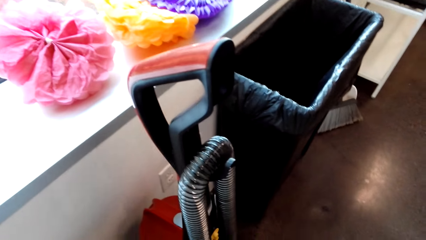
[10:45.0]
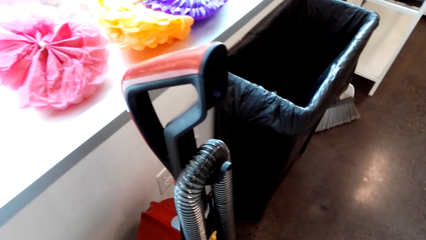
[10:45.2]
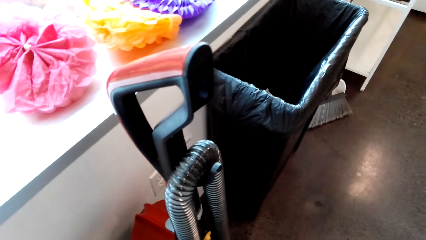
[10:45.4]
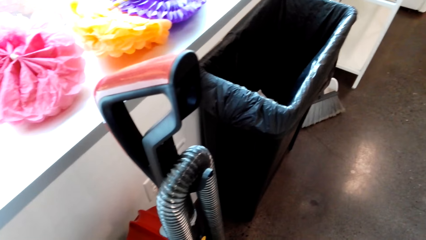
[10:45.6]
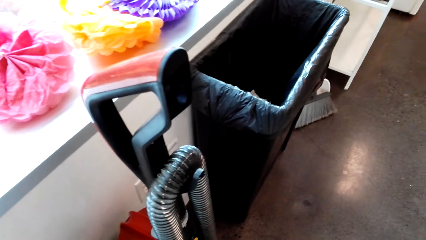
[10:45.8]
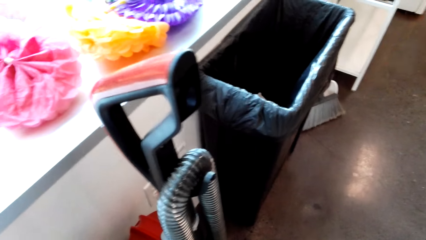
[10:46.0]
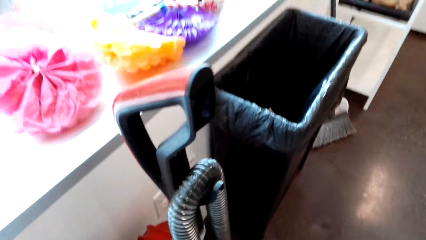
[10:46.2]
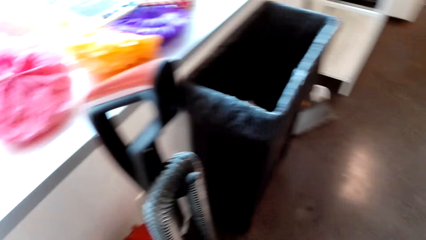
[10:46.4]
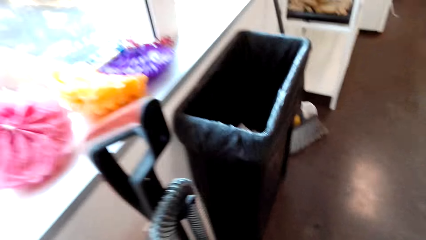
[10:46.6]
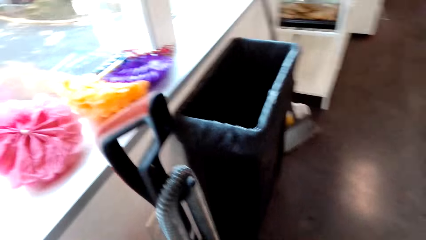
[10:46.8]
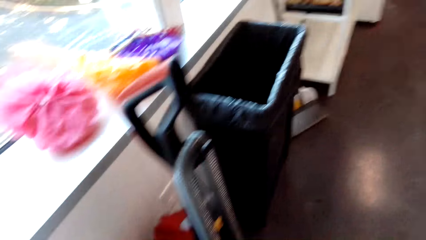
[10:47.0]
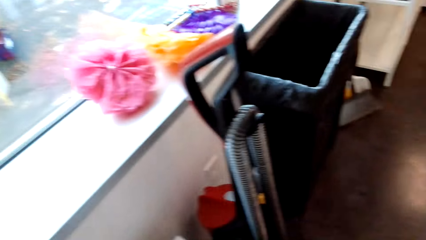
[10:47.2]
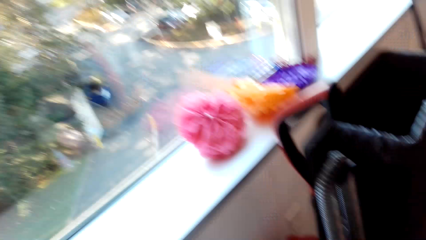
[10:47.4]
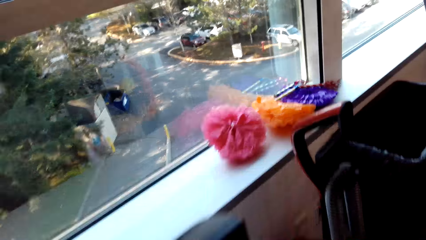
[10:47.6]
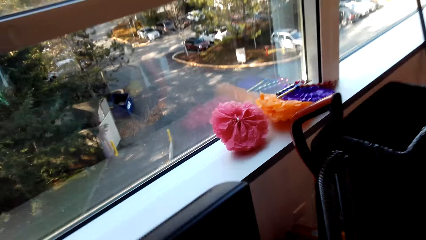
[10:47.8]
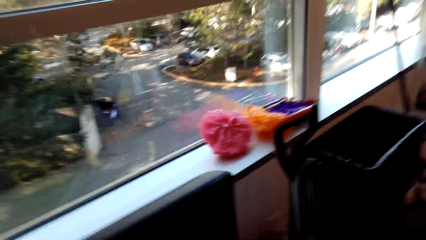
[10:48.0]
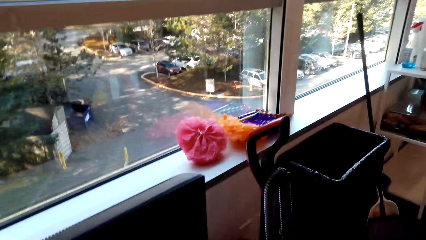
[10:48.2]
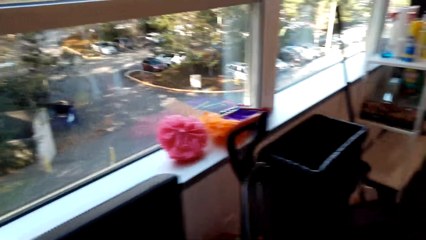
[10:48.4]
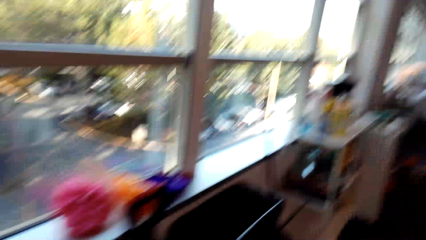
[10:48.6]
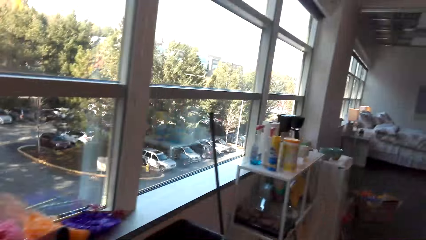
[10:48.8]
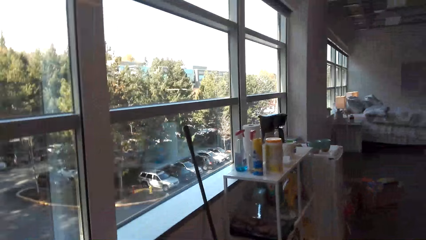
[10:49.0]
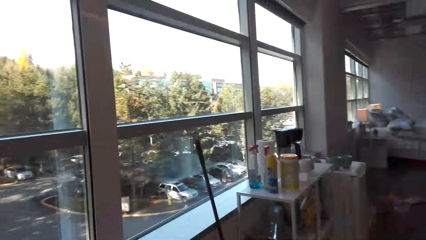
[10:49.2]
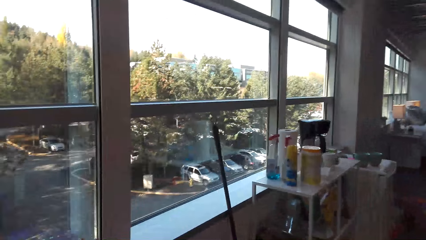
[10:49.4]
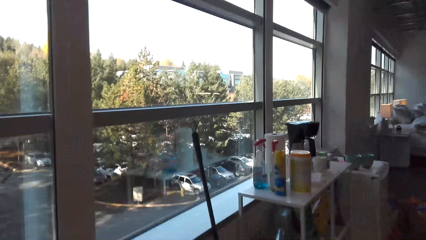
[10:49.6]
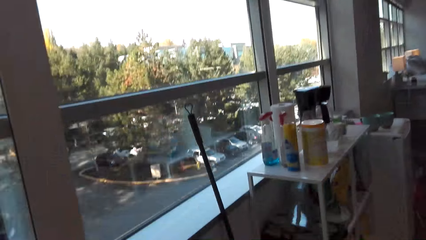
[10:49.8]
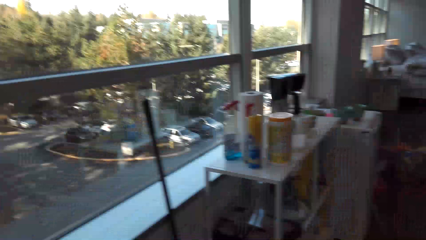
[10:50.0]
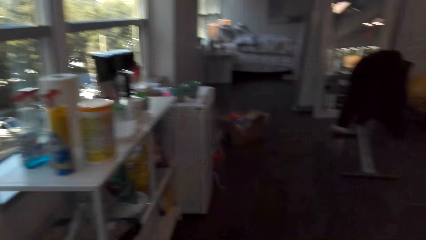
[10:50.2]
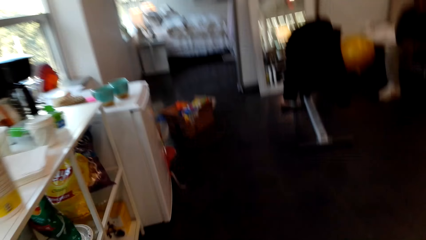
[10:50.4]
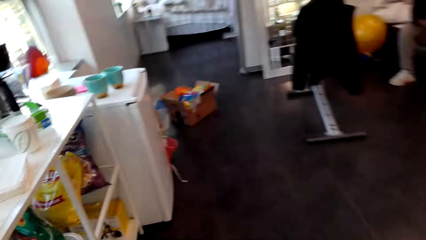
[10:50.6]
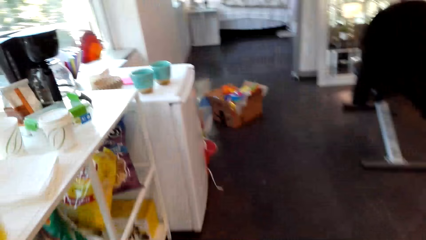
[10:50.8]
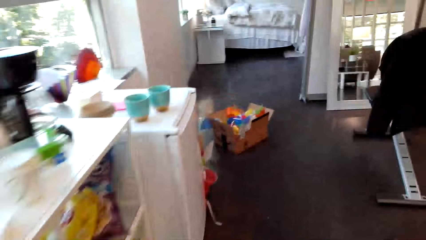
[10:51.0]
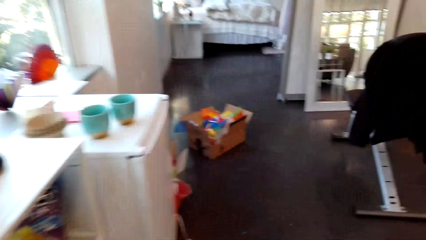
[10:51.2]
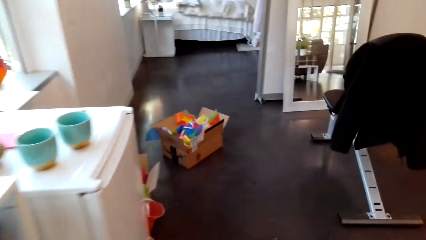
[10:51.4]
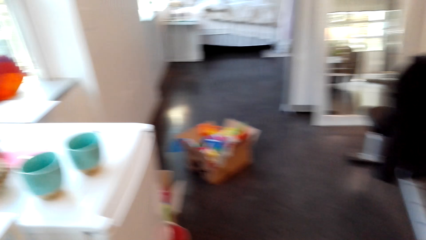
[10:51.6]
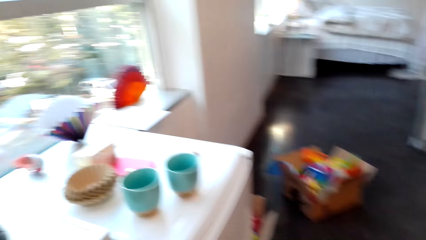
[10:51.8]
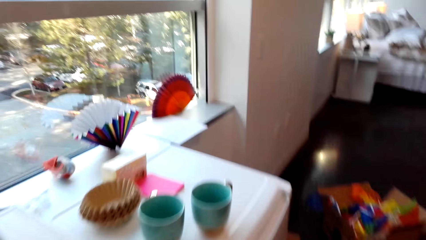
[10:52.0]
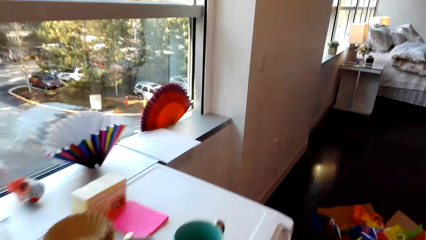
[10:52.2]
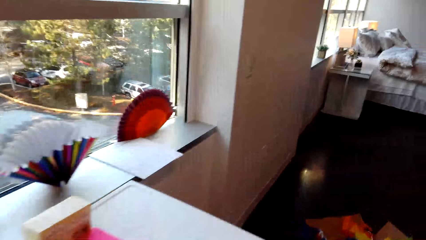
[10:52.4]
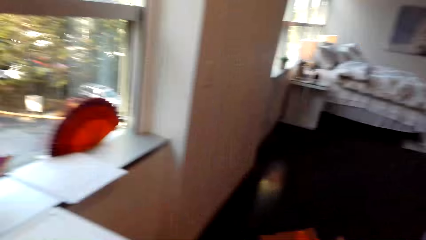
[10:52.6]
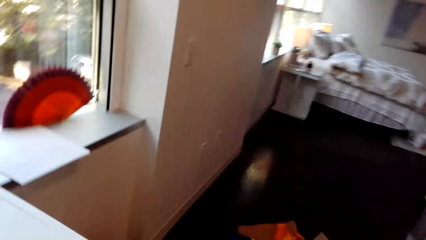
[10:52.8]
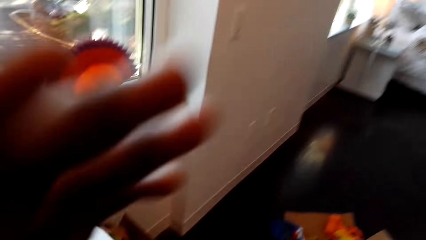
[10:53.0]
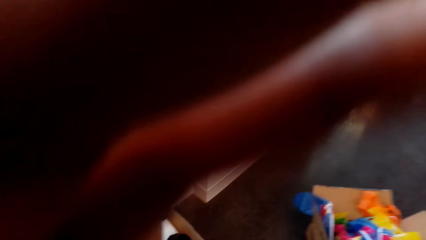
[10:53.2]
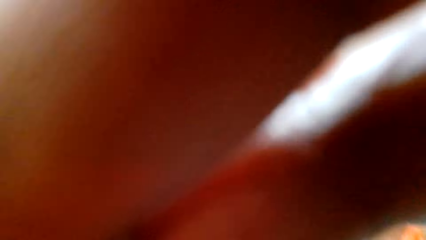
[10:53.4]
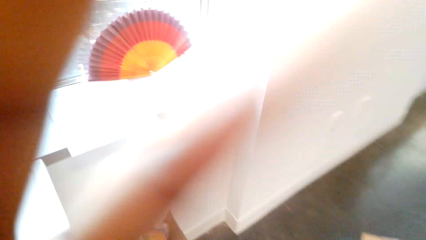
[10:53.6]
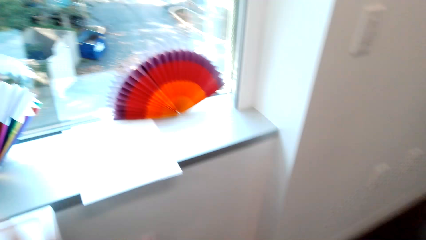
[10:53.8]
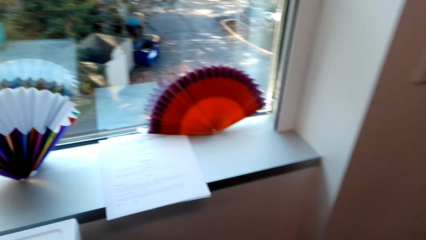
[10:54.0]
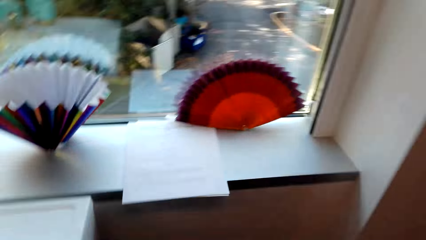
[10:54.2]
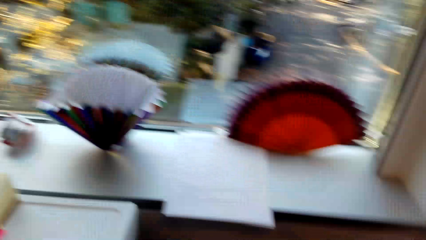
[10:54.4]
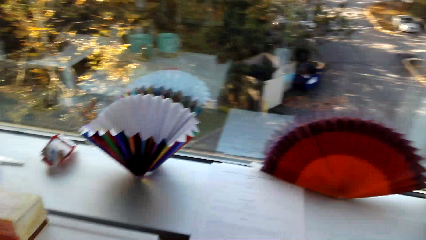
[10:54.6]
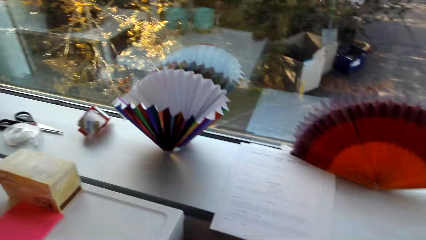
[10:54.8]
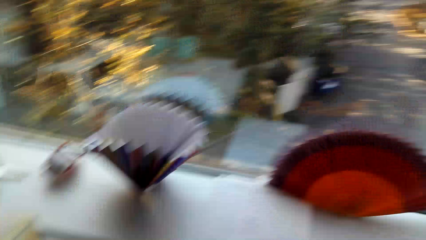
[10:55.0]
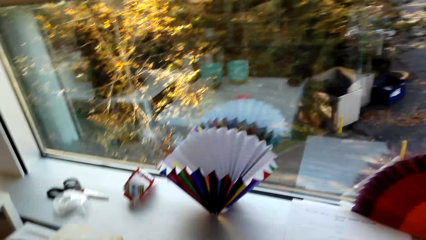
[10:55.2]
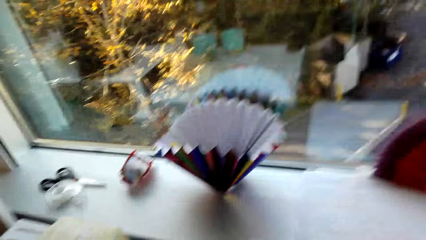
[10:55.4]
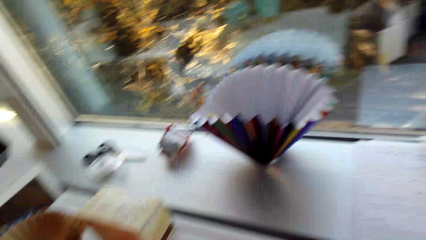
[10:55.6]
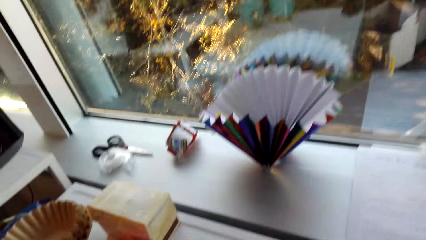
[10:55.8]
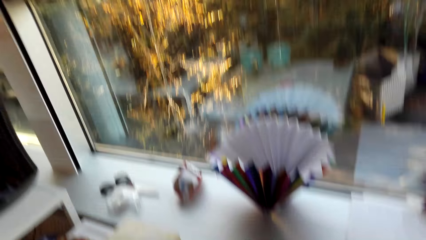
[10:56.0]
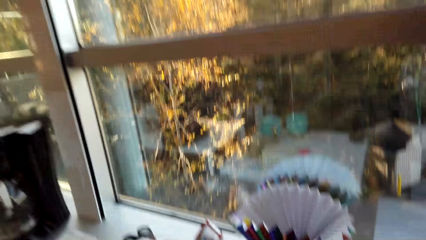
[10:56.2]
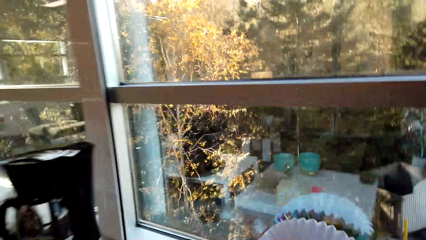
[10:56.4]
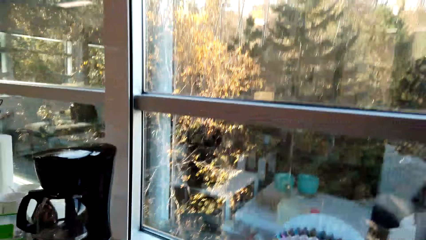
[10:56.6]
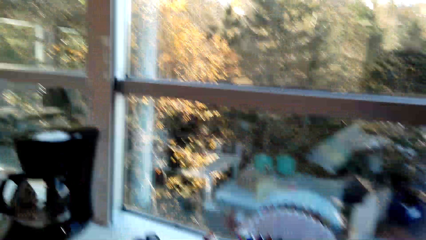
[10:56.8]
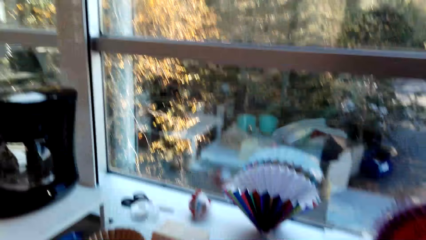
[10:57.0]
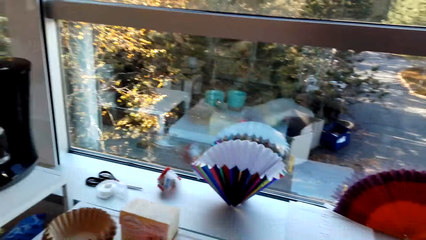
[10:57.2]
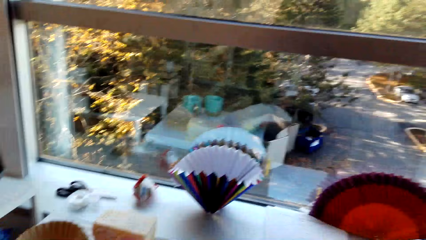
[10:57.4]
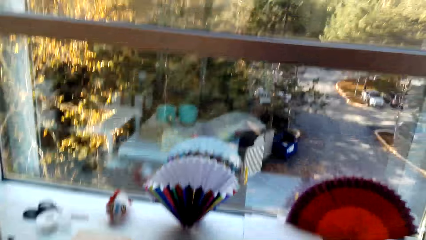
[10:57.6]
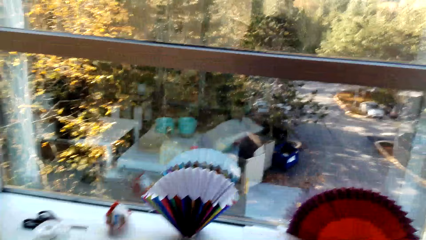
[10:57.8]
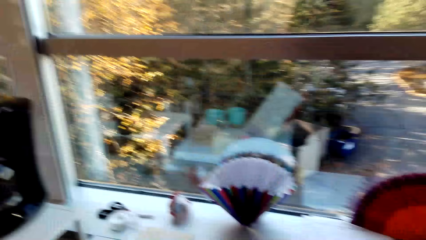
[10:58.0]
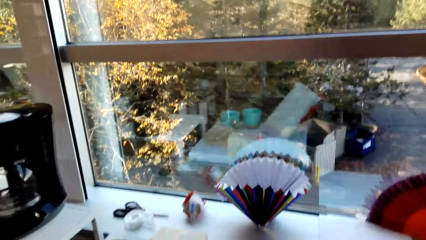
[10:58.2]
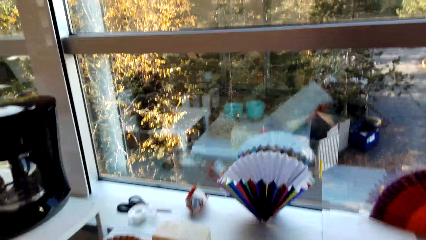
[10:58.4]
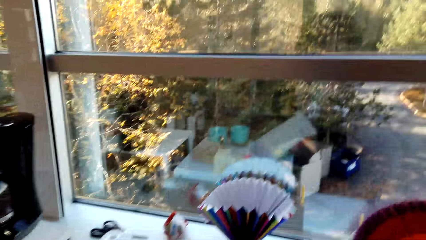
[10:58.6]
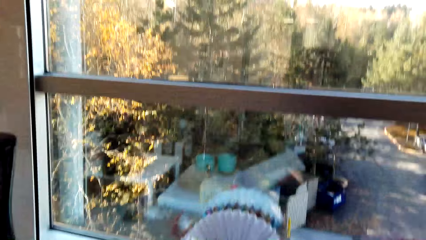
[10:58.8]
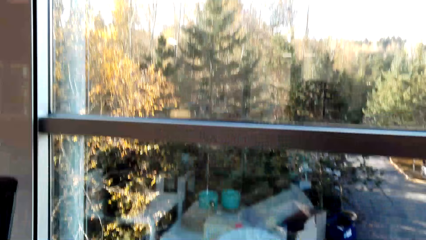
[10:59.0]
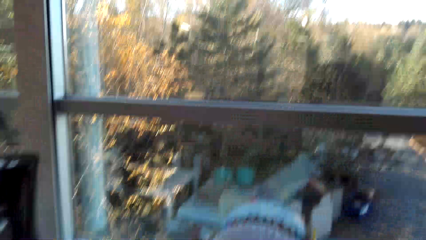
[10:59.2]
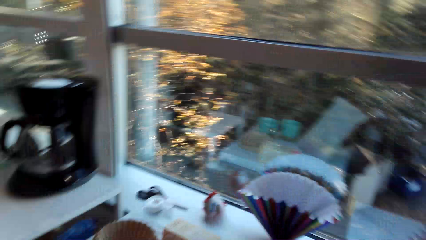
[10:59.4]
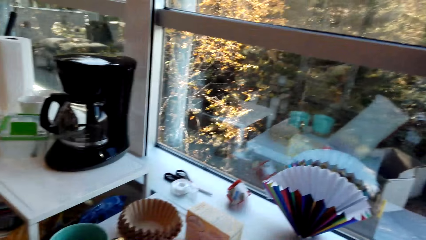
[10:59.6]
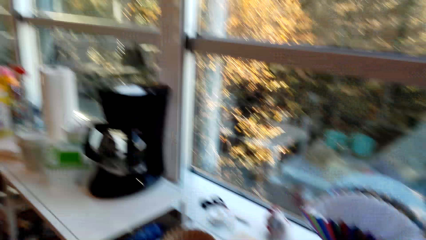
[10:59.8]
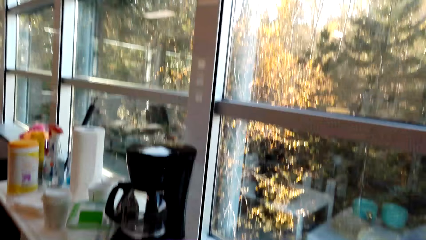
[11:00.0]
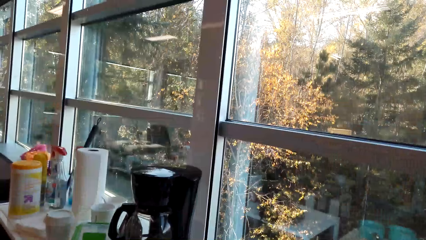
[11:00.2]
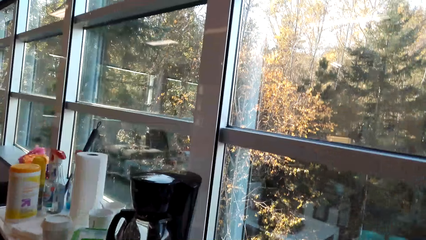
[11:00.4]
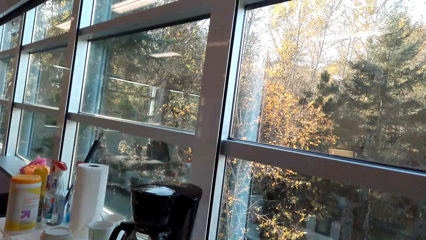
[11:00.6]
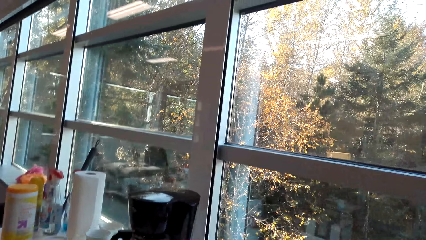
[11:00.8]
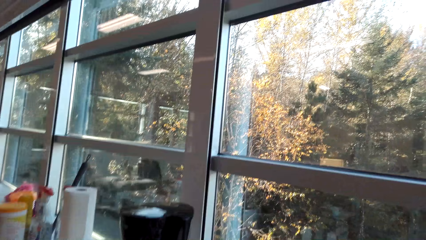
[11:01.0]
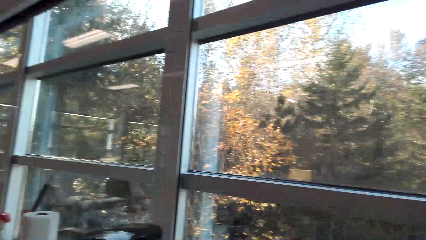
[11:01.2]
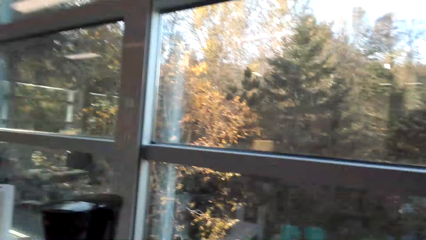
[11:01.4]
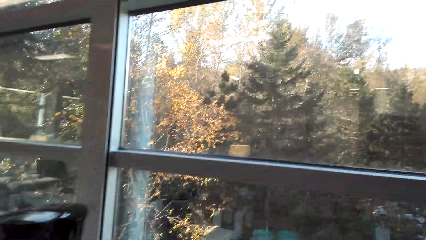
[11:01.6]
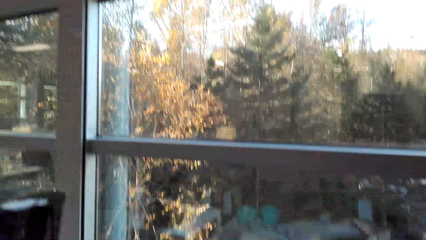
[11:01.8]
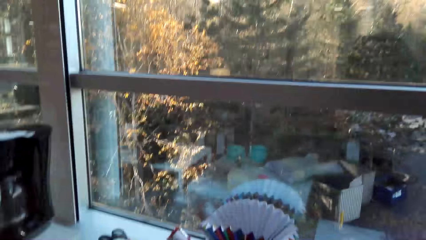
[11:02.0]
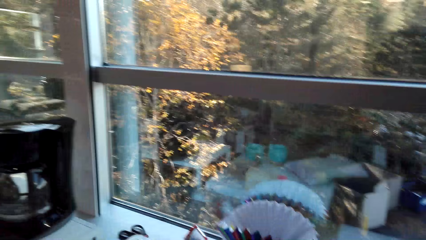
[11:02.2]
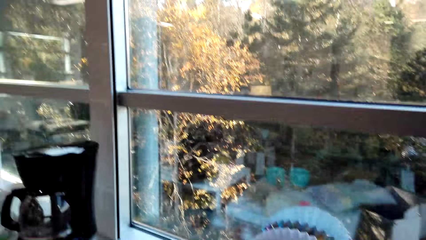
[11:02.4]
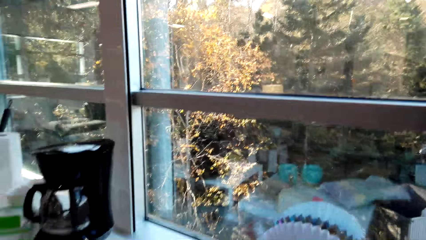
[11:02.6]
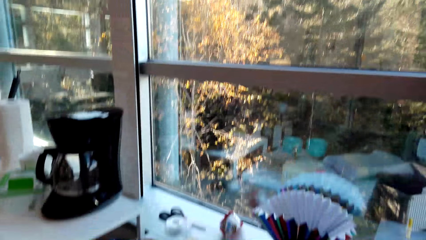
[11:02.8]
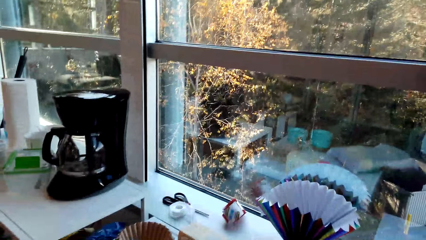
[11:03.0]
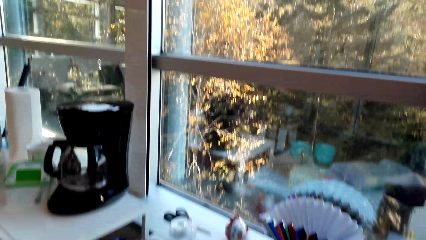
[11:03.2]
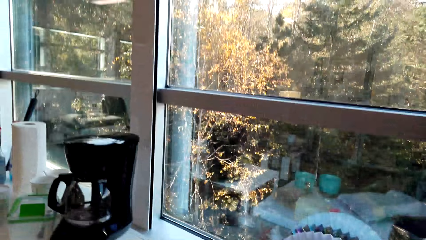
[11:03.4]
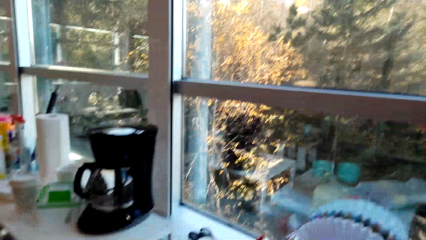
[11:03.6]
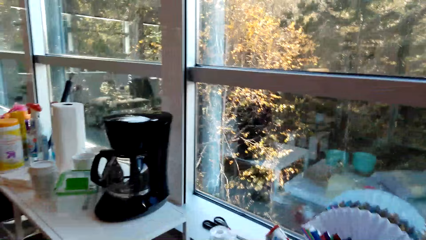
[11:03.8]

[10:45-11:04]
The camera wearer moves in the room. They look around. They talk in the room. They sing in the room. They hold the plastic bag.
